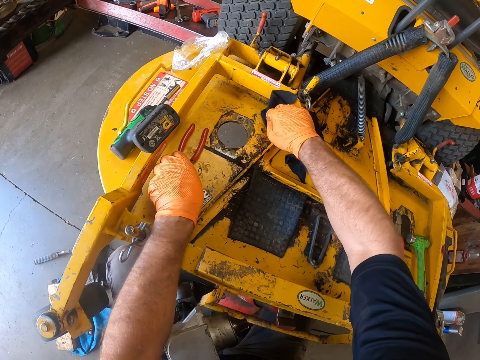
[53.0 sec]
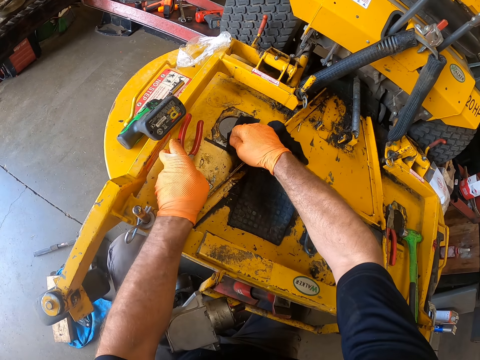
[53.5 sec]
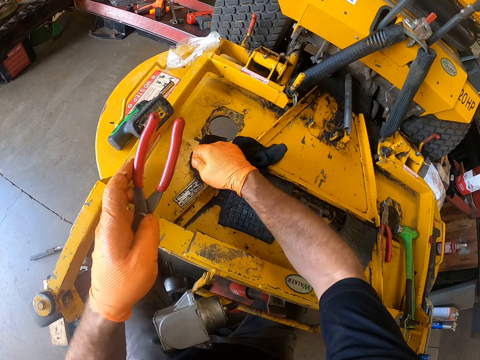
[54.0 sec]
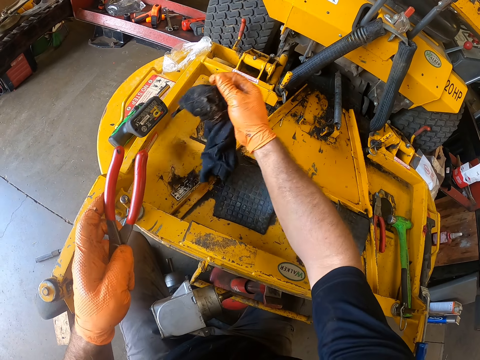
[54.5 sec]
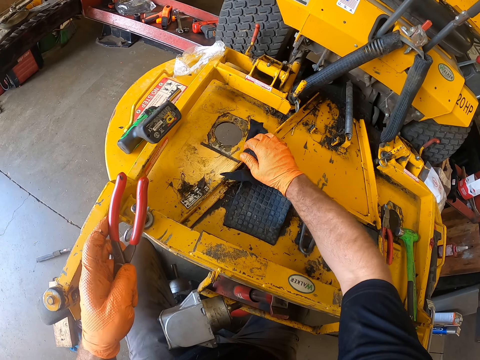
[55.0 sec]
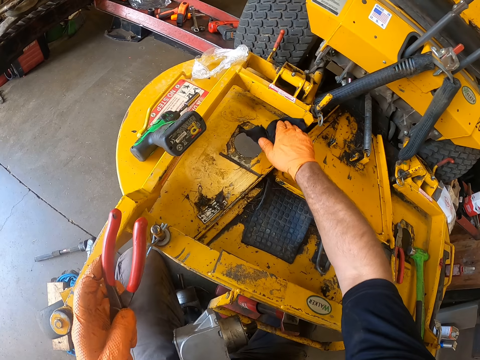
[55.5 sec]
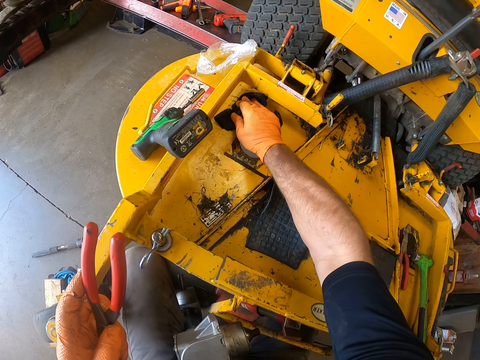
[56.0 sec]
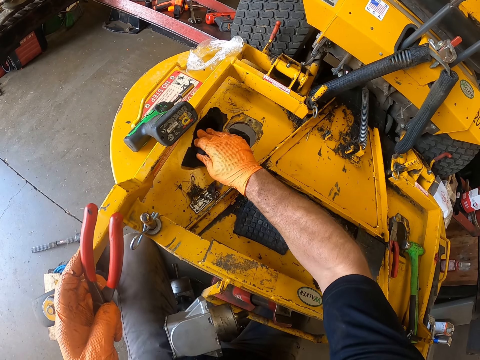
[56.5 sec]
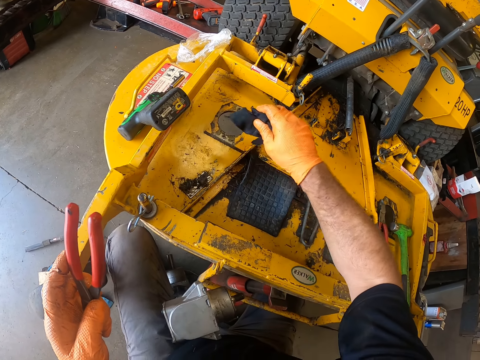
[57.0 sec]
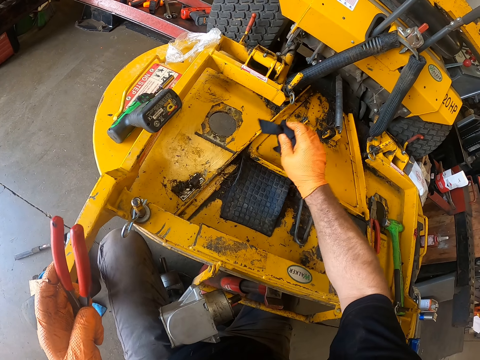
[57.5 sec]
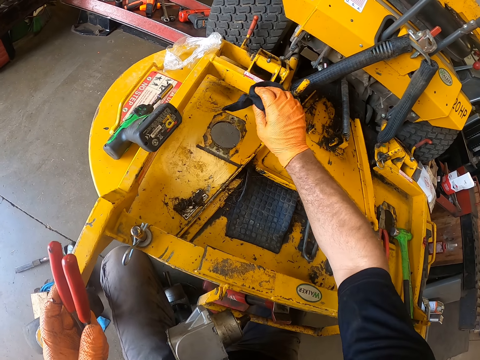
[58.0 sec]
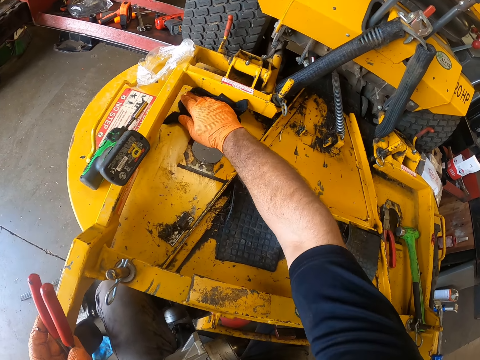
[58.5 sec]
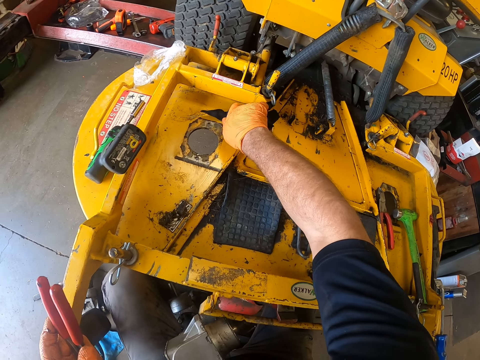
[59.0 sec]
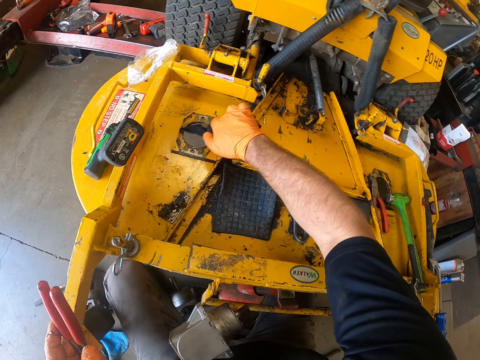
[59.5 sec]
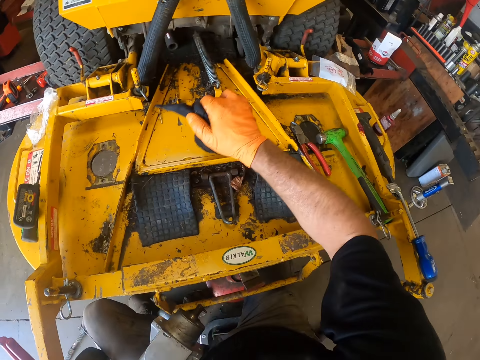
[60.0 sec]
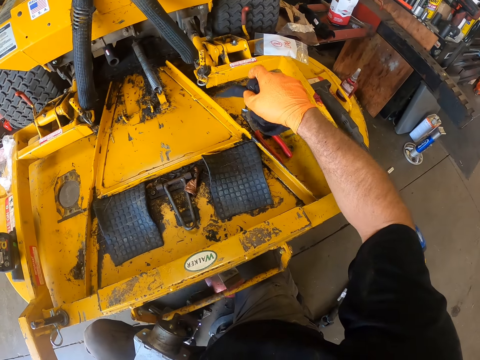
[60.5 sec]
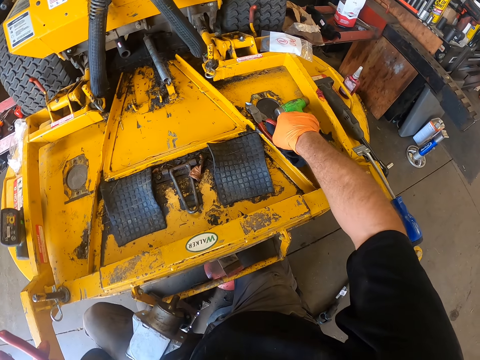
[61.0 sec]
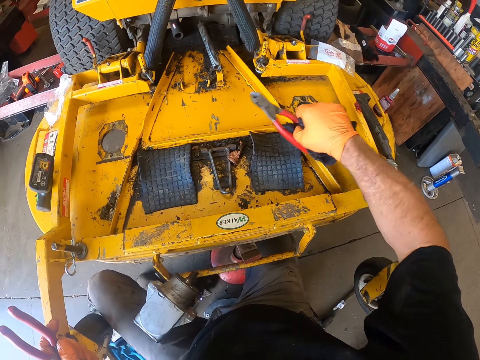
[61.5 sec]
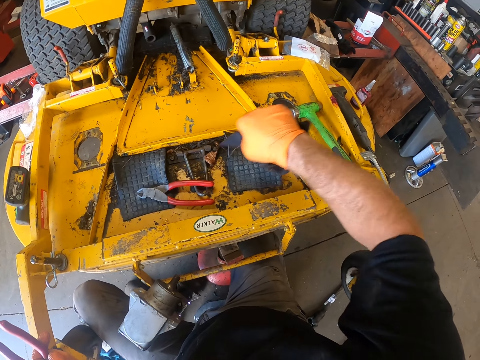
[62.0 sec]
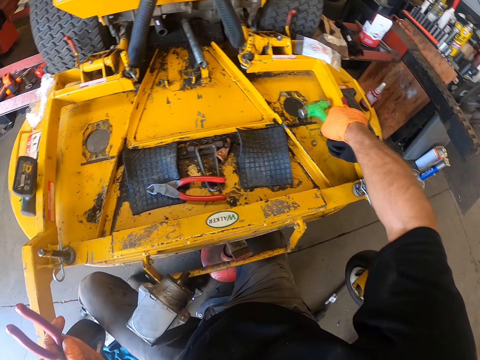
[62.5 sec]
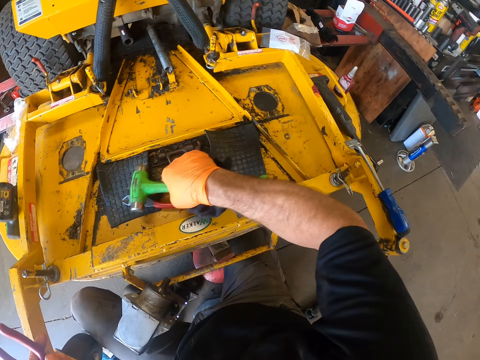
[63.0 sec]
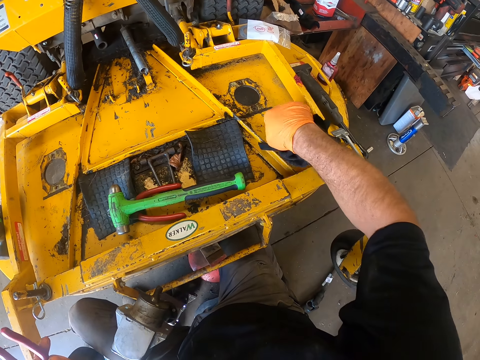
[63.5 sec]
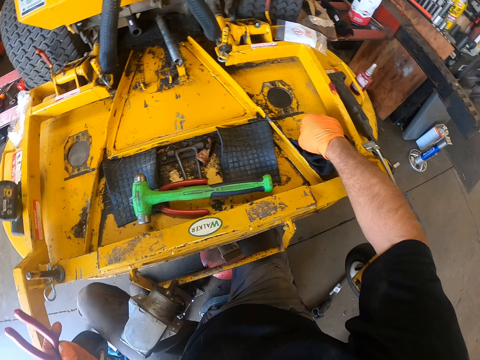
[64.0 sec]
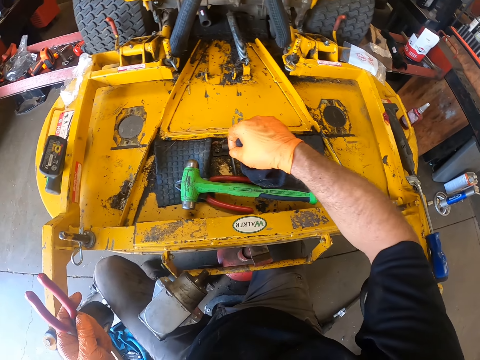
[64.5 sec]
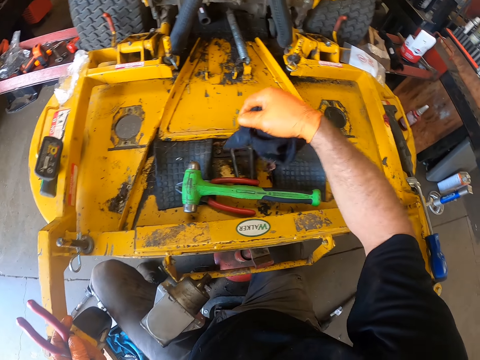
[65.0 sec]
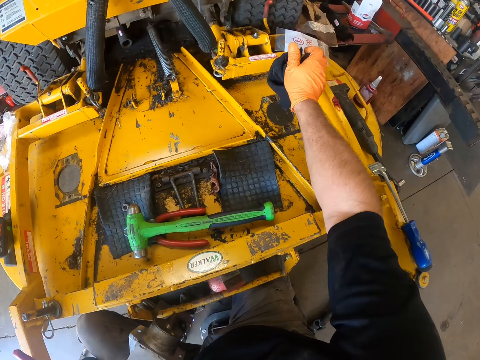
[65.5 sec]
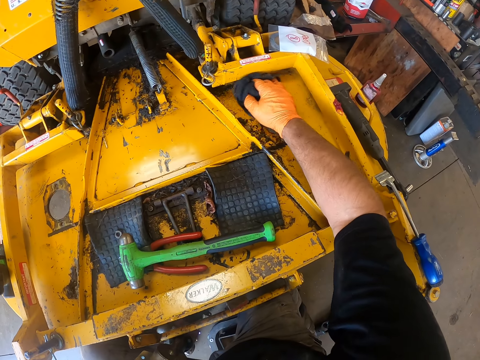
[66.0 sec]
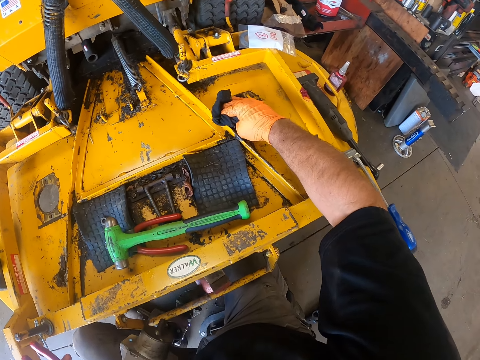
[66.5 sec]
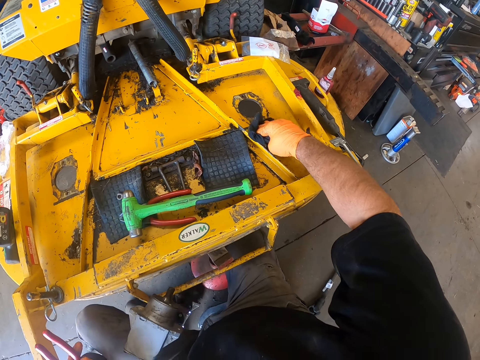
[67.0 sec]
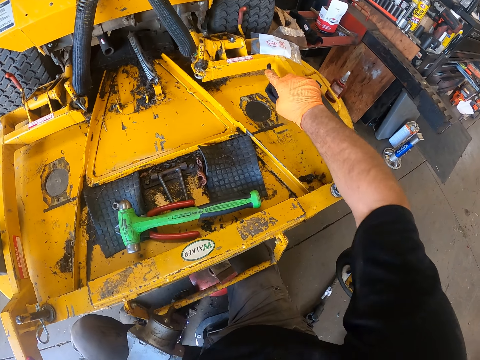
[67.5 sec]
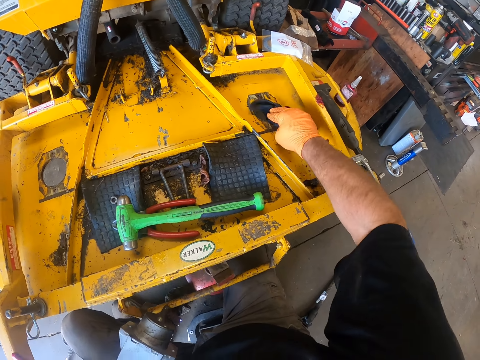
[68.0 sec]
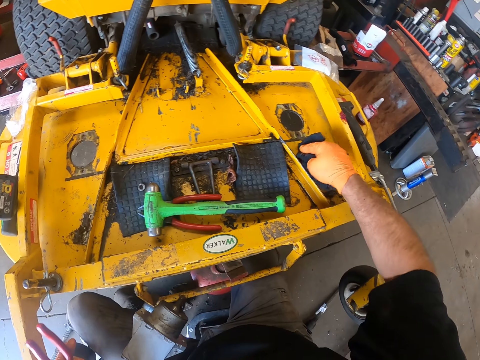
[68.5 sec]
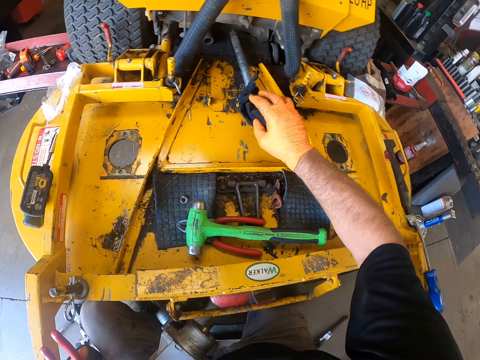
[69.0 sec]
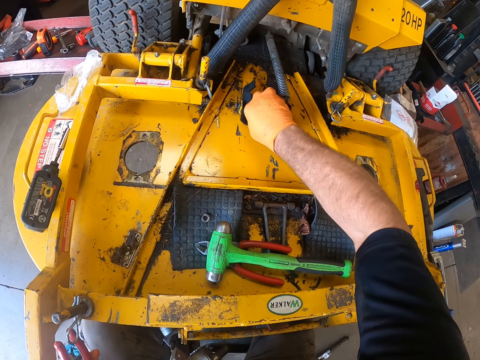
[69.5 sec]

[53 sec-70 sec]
The camera wearer picks up a plier from the lawn mower with his left hand. He cleans the ride on lawn mower with a cloth. He picks up another plier from the lawn mower with his right hand. He drops the plier on another part of the lawn mower. He picks up a hammer from the lawn mower with his right hand. He drops the hammer on another part of the lawn mower. He picks up a nut from the lawn mower with his right hand. He drops the nut on another part of the lawn mower. He cleans the lawn mower with the other black cloth in his right hand.

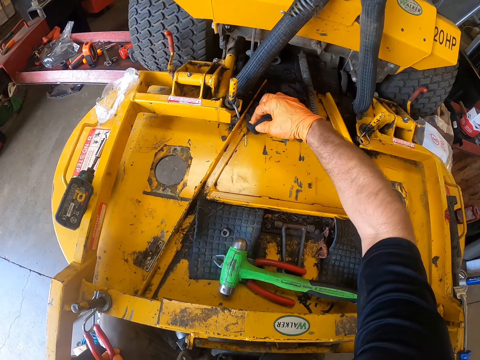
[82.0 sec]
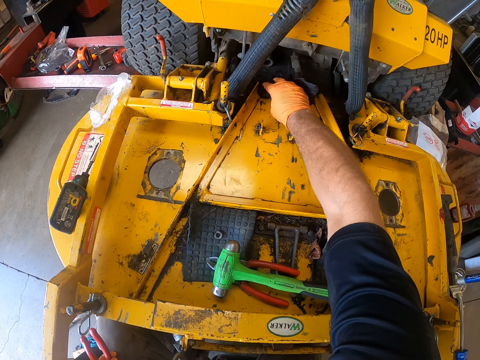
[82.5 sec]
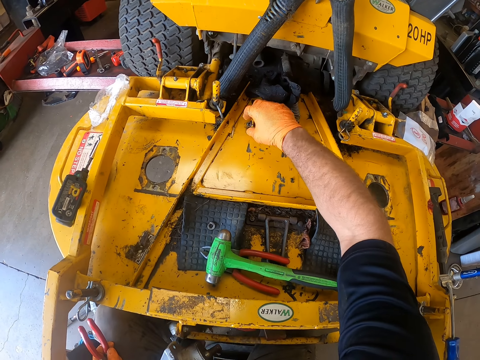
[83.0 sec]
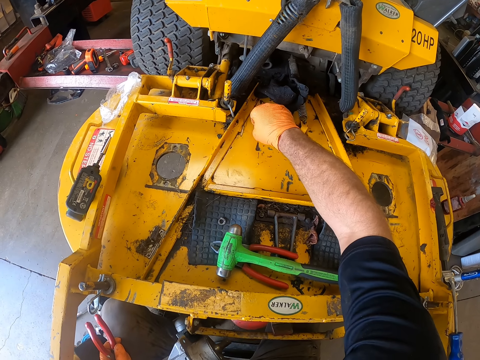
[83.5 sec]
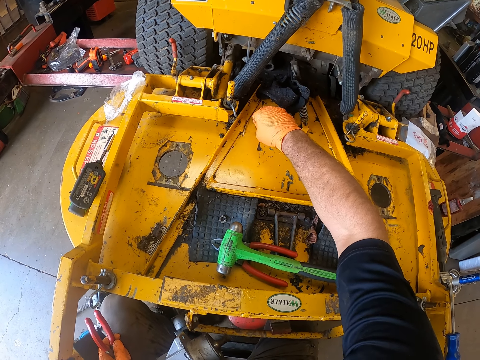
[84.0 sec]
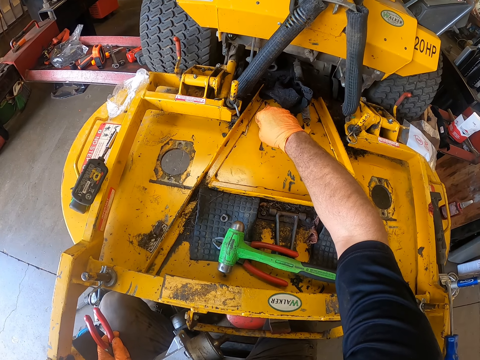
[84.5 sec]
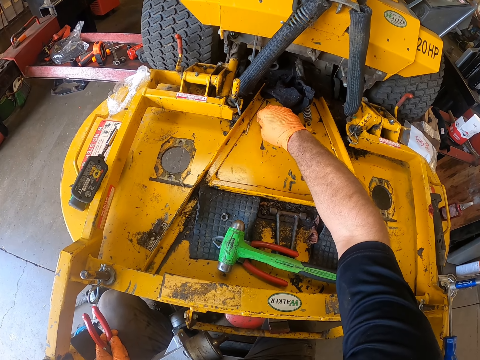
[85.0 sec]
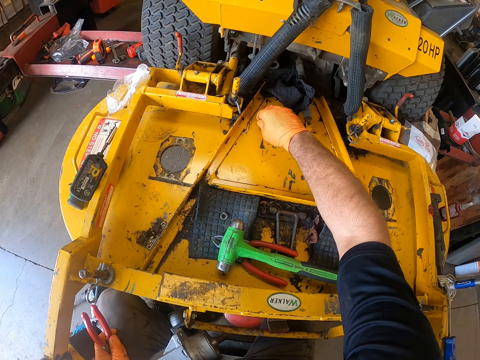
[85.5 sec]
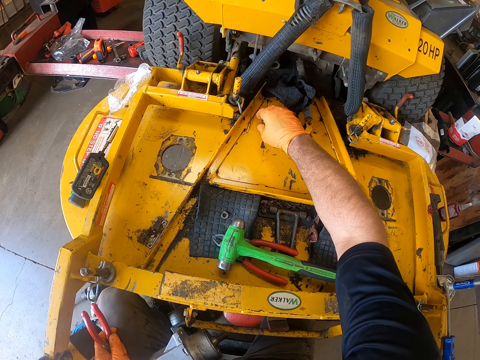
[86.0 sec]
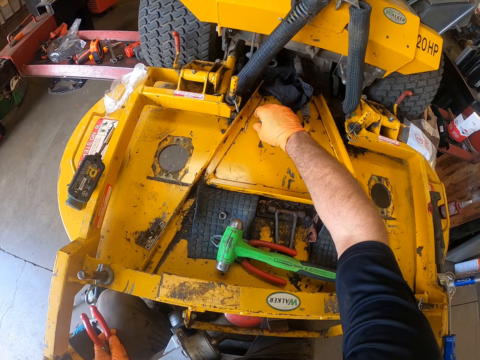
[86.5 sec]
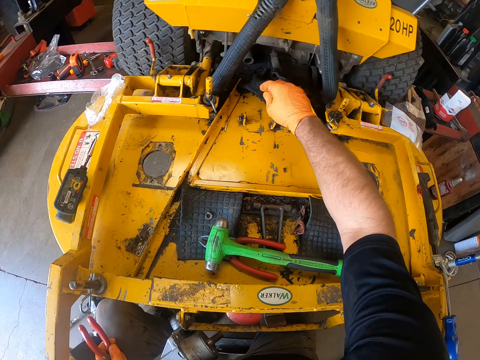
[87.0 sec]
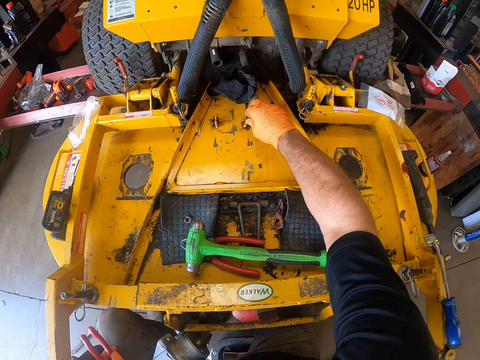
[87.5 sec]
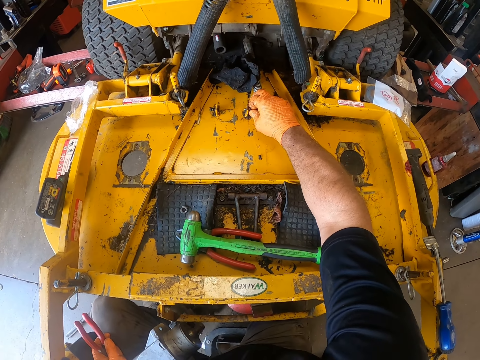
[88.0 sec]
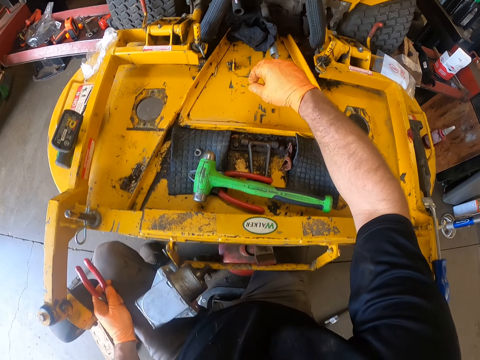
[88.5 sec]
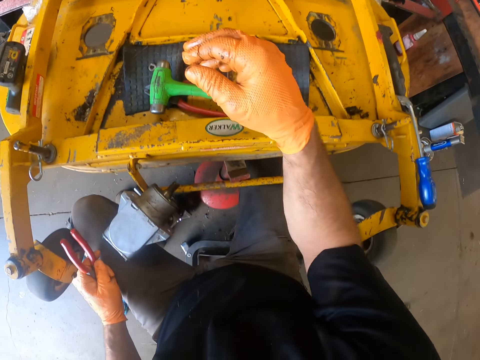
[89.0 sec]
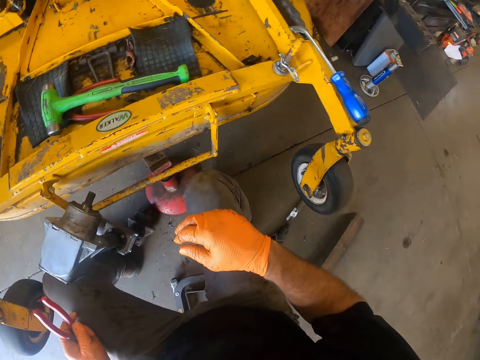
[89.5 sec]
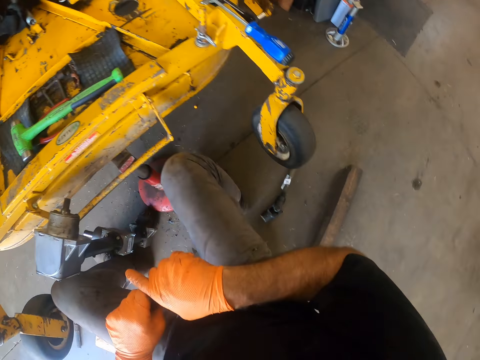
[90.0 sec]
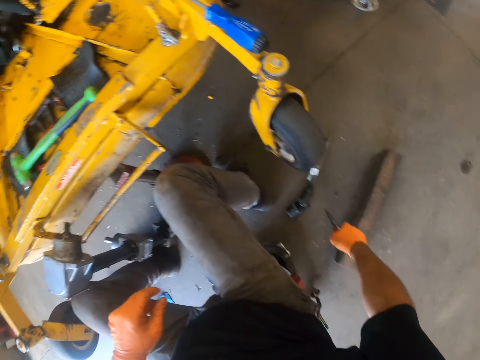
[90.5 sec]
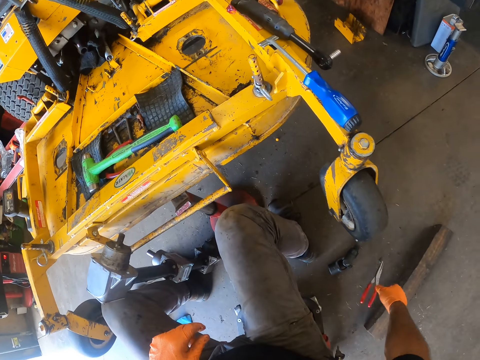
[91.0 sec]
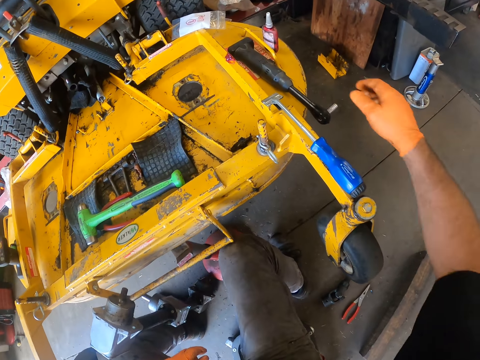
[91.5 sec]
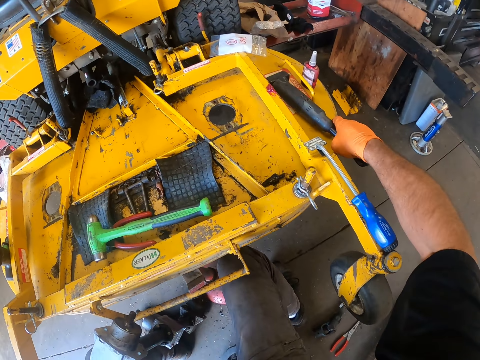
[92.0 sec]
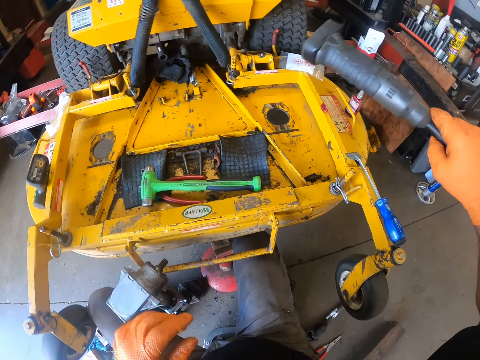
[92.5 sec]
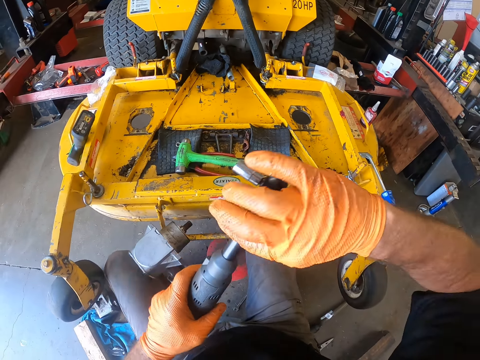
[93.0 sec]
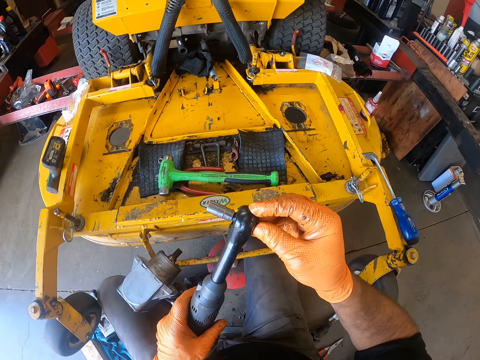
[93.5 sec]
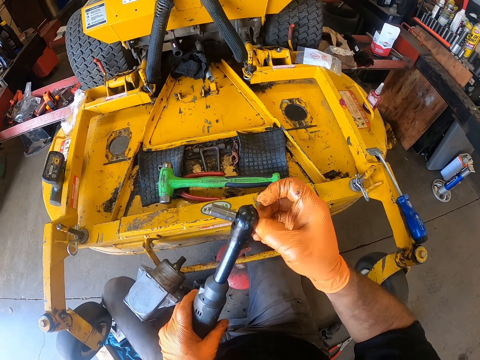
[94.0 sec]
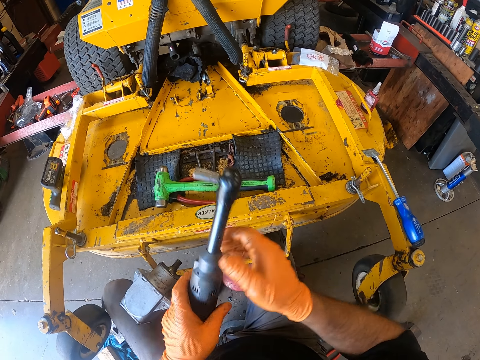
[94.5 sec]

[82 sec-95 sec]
The camera wearer drops the other black cloth on the lawn mower. He loosens a bolt on the lawn mower with his right hand. He loosens another bolt on the lawn mower with his right hand. He removes his right hand from the lawn mower. He passes the plier in his left hand to his right hand. He drops the plier on the floor. He picks up a mechanical bolt remover or torque wrench from the lawn mower with his right hand. He turns the torque wrench to his left hand. He tightens a socket wrench on the torque wrench. He holds the mechanical bolt remover with both hands.
